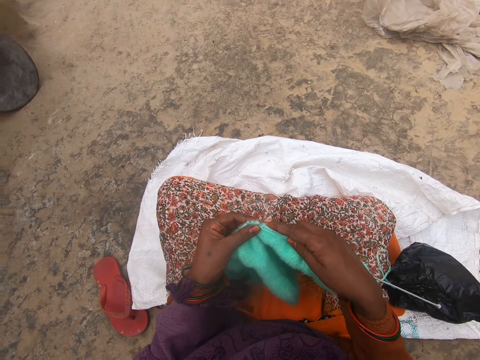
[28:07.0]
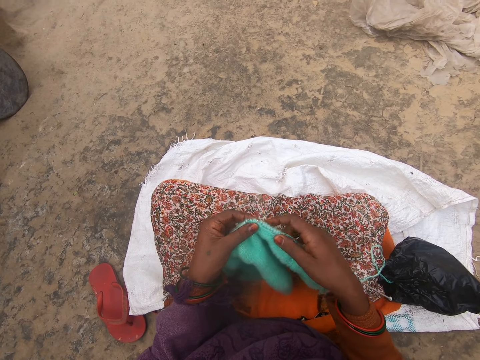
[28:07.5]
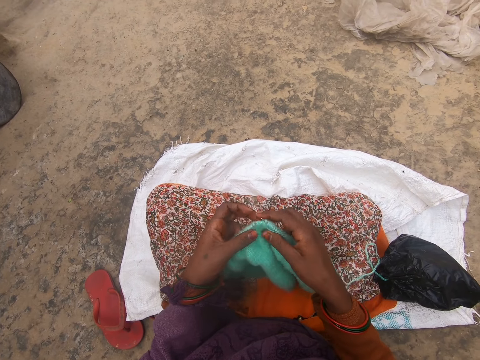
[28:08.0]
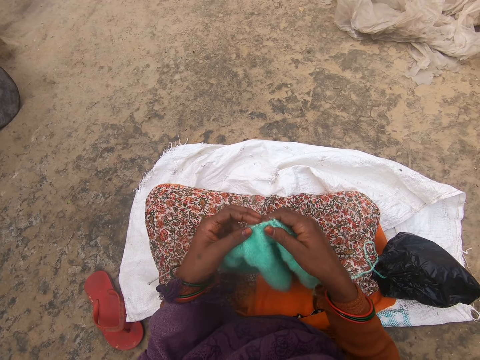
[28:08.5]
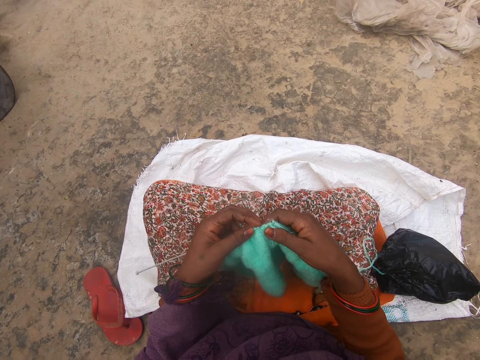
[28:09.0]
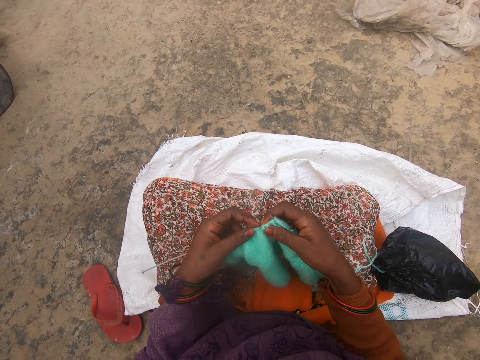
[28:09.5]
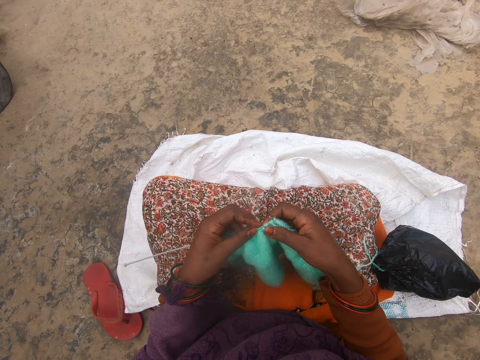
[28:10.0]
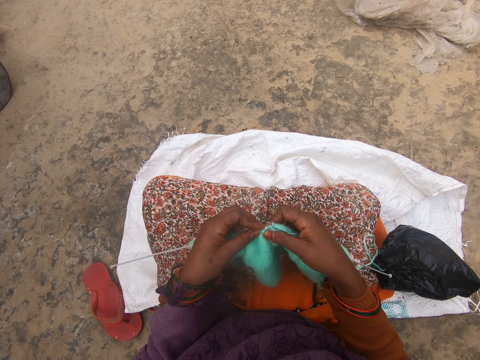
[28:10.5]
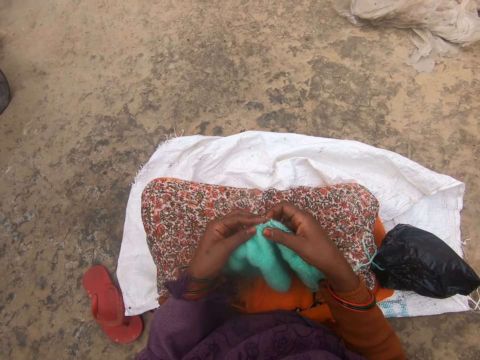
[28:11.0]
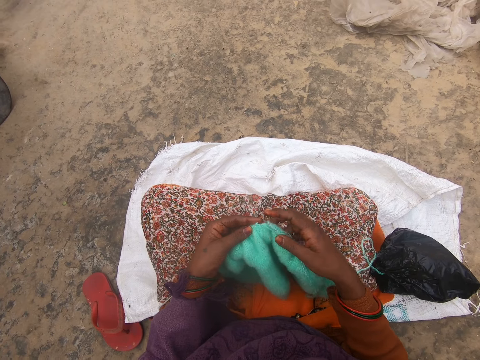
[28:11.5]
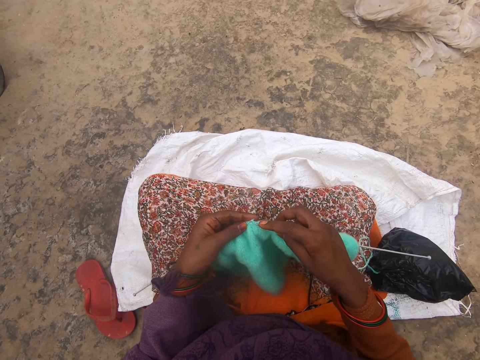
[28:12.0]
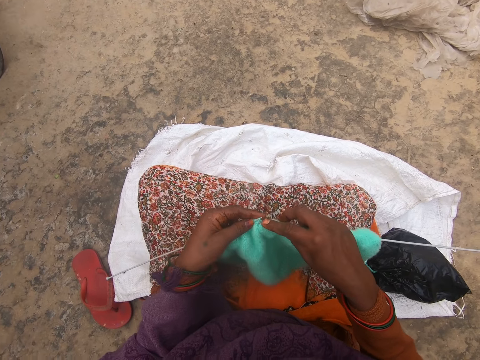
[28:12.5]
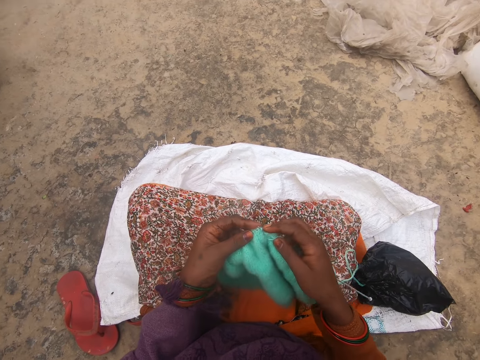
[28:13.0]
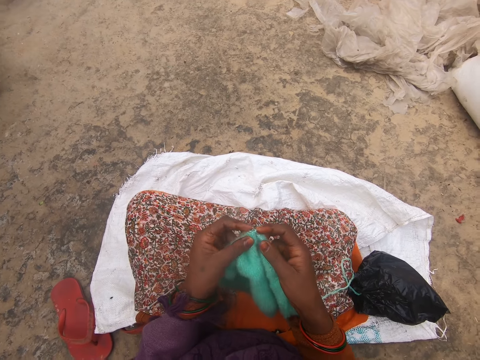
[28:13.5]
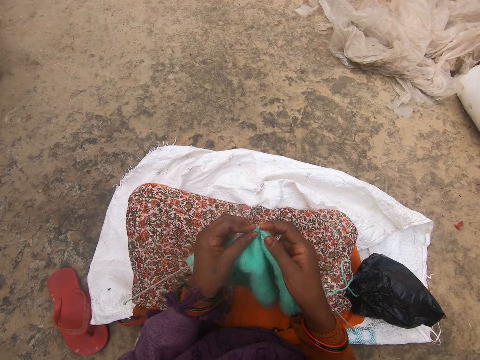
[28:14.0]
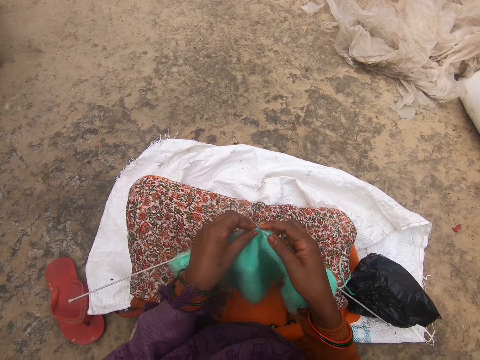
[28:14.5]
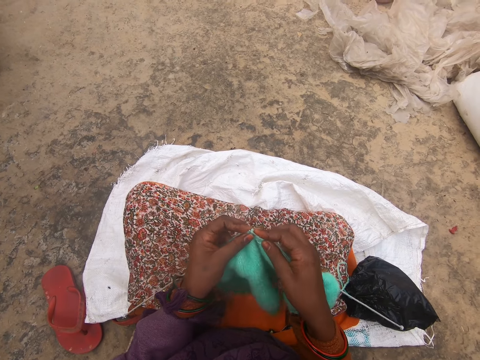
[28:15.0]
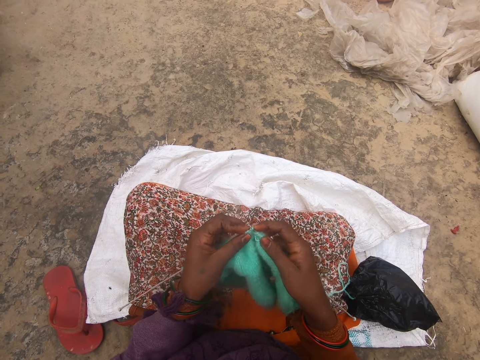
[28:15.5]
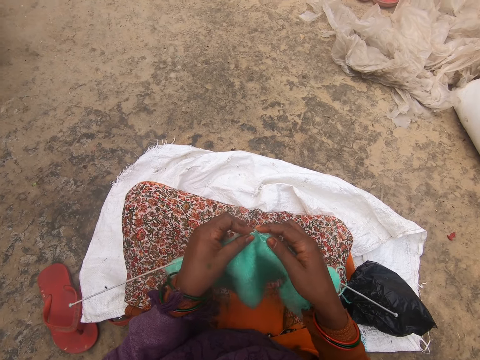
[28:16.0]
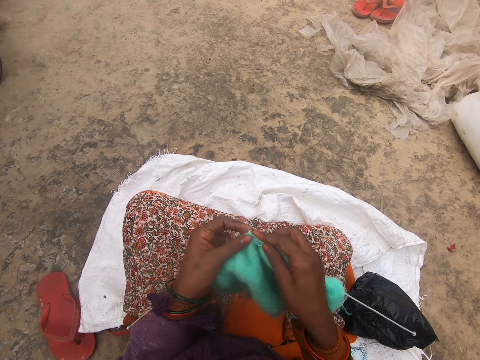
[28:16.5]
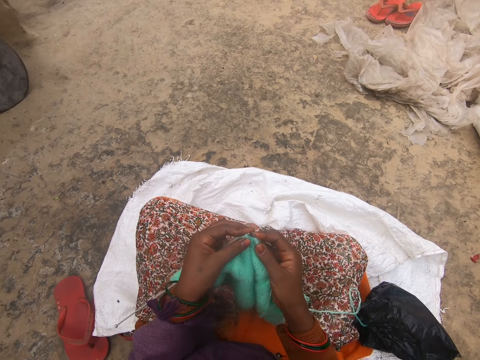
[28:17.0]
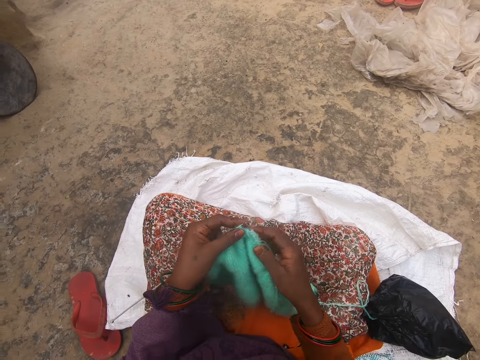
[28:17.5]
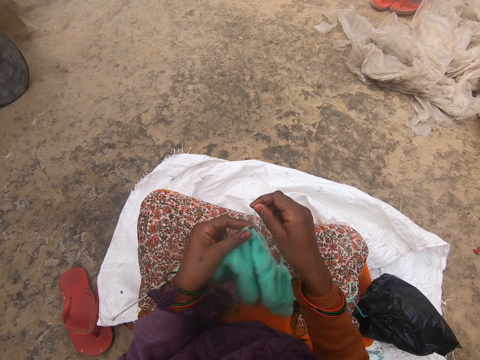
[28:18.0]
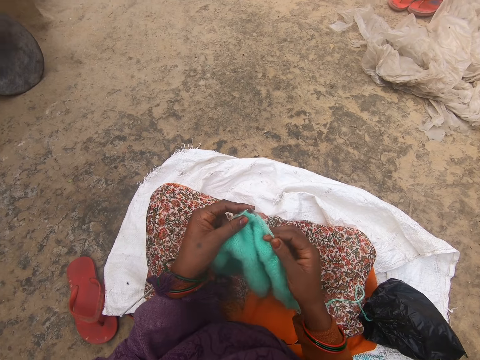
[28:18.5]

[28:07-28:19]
The camera wearer talks.

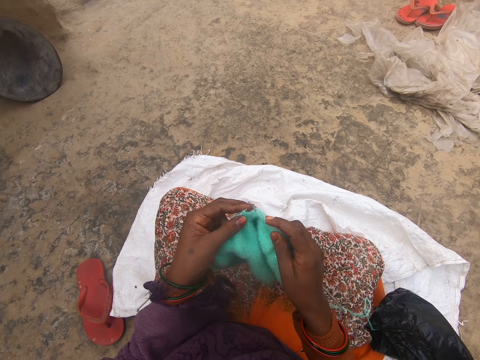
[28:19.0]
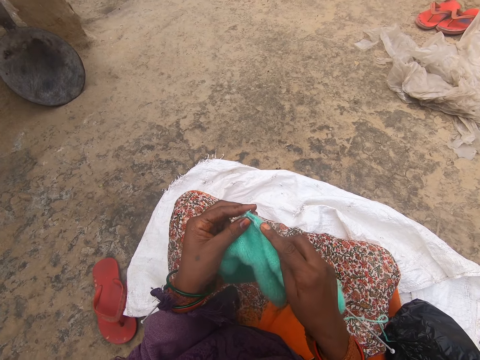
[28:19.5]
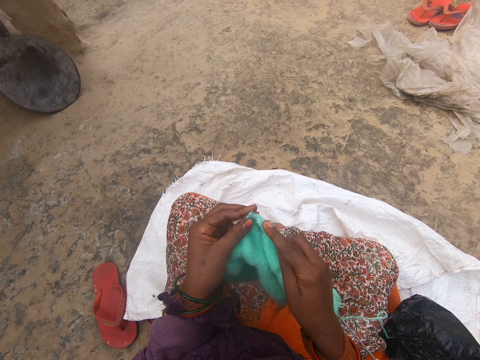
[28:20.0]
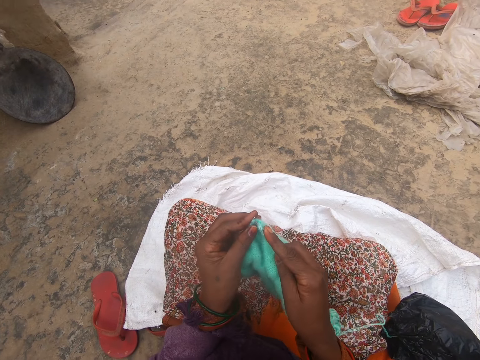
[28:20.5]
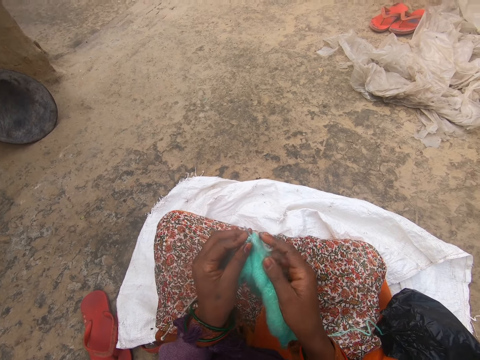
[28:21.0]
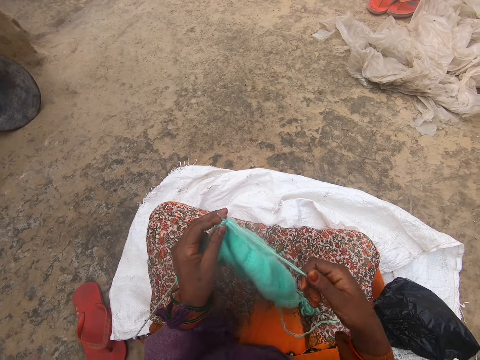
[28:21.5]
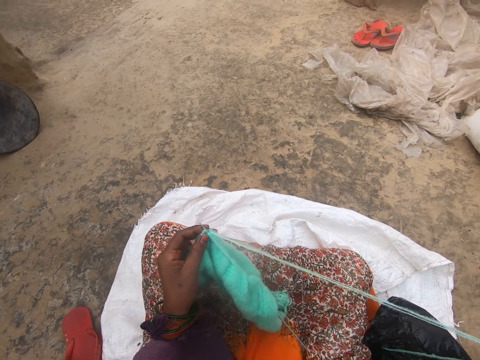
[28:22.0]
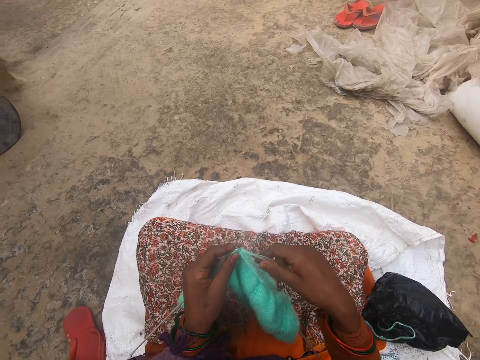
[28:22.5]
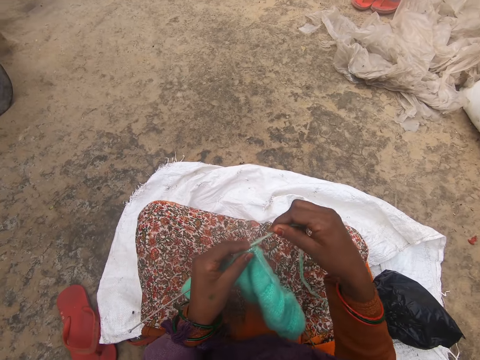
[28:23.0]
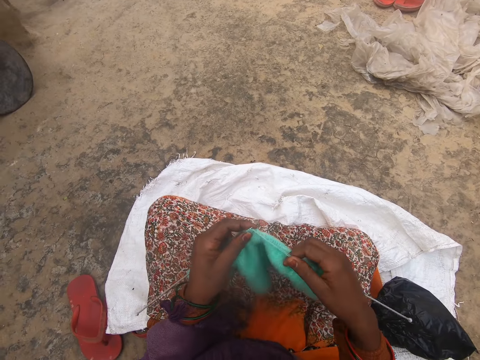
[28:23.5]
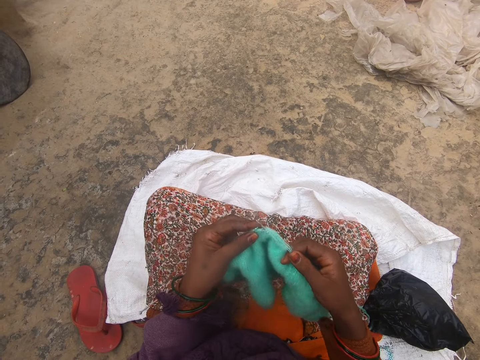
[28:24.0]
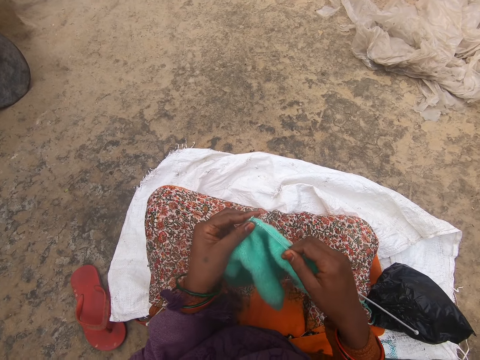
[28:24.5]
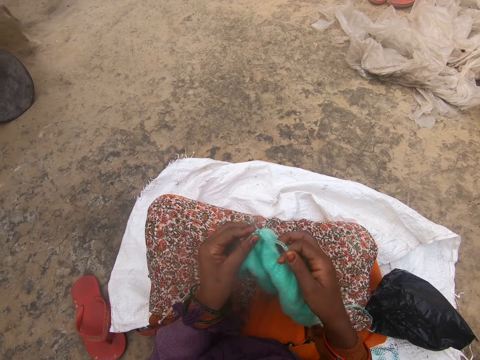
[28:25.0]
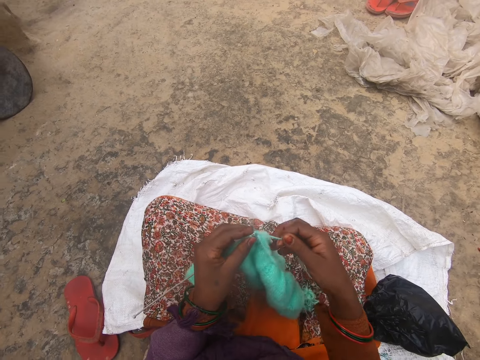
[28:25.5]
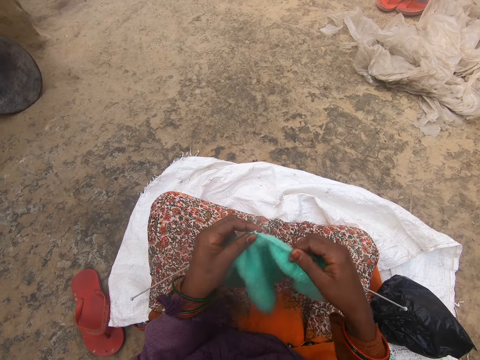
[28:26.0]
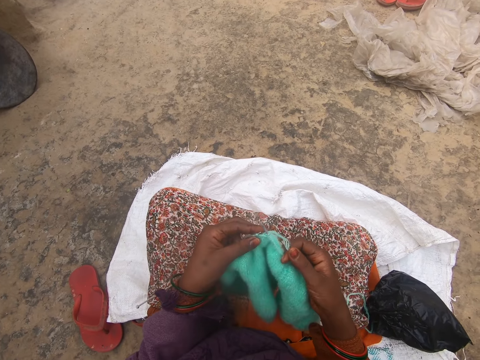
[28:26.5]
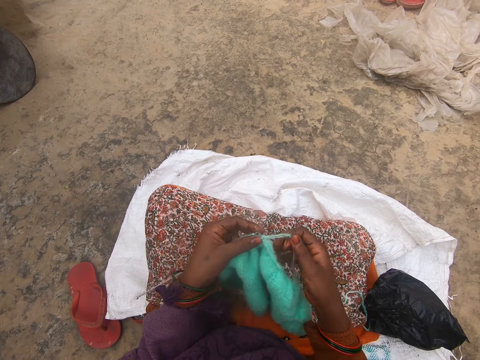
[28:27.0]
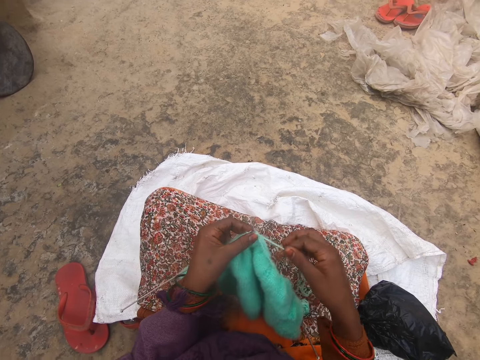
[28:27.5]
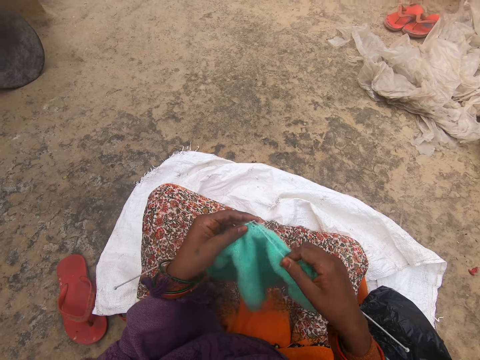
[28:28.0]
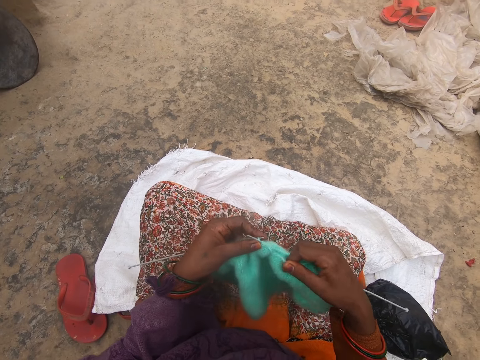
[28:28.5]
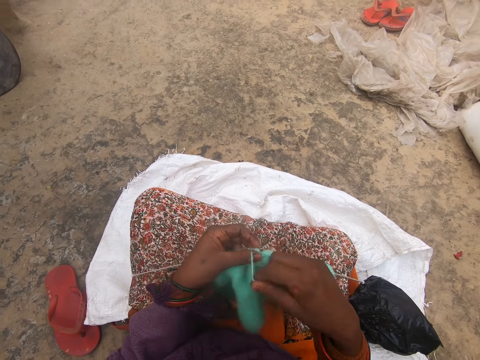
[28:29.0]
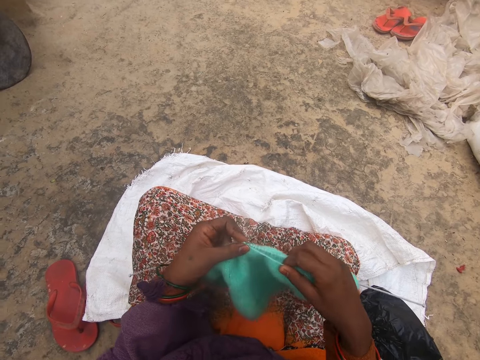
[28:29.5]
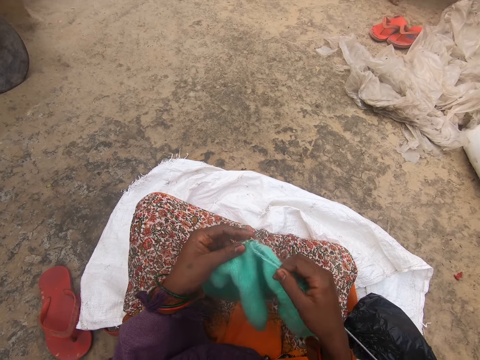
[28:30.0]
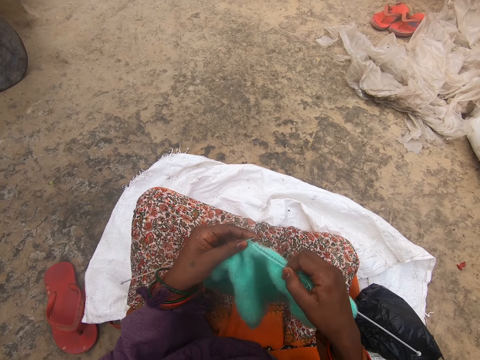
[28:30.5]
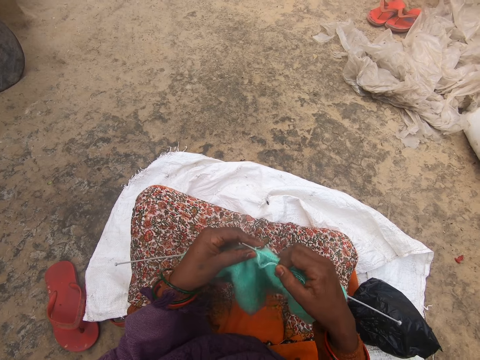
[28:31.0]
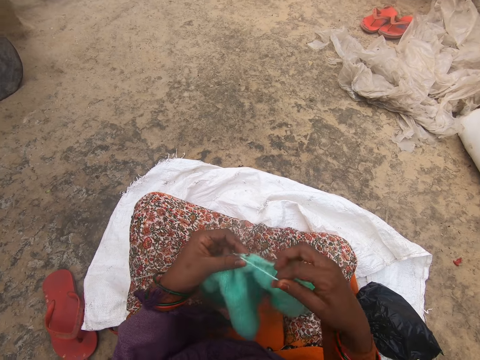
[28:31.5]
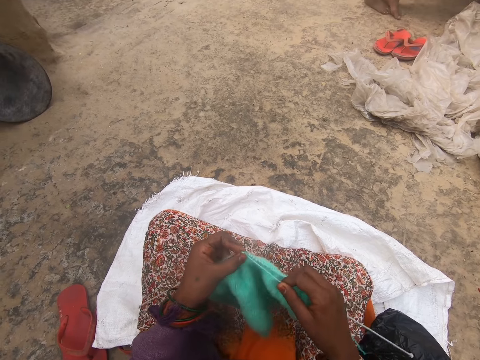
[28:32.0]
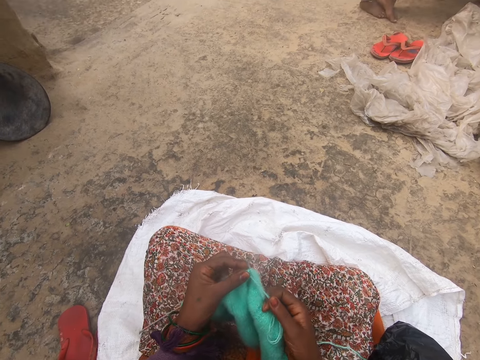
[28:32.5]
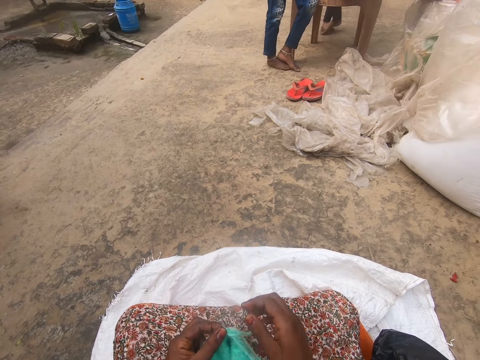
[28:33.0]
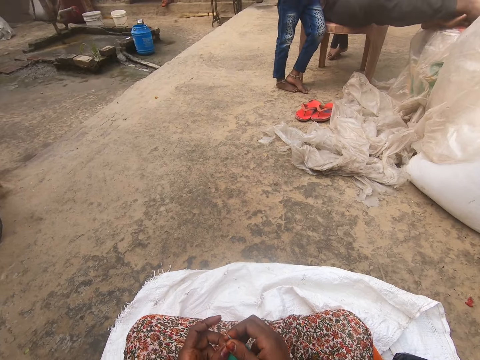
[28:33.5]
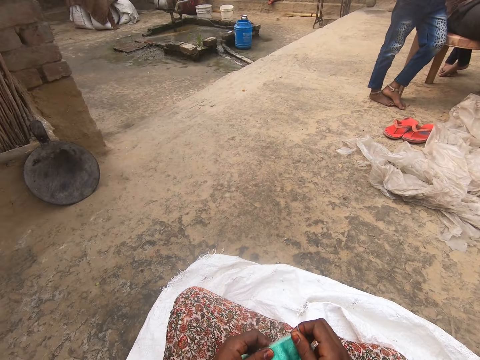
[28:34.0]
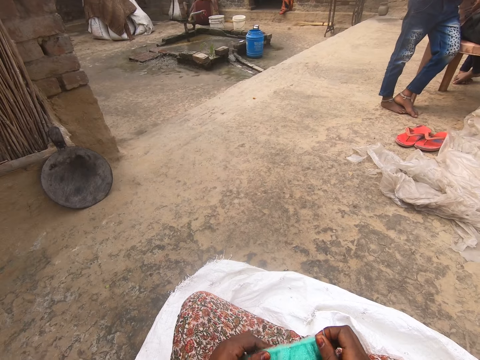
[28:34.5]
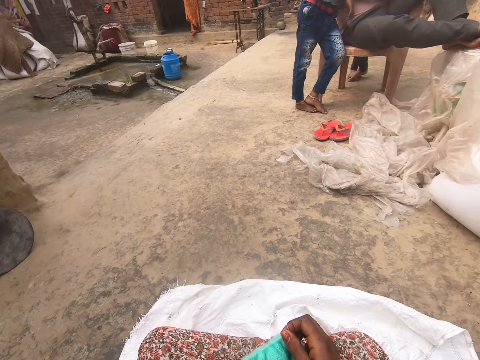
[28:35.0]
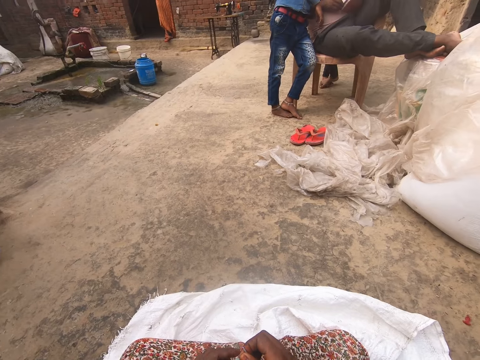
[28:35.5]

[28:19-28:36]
The camera wearer aligns the thread. They sew the fabric. They knit. They look forward.
